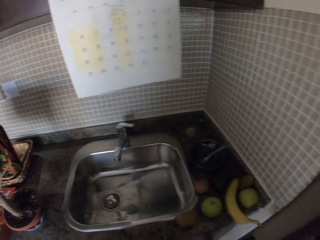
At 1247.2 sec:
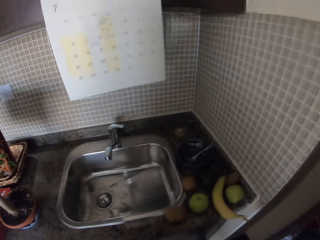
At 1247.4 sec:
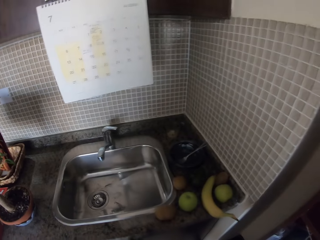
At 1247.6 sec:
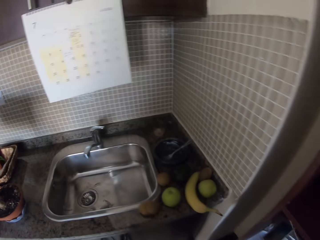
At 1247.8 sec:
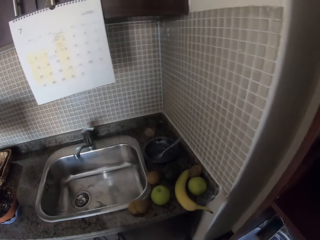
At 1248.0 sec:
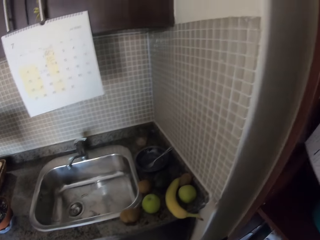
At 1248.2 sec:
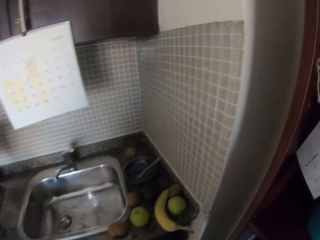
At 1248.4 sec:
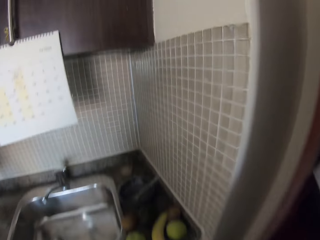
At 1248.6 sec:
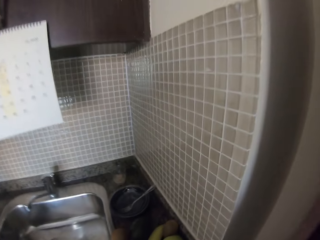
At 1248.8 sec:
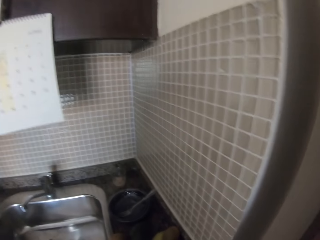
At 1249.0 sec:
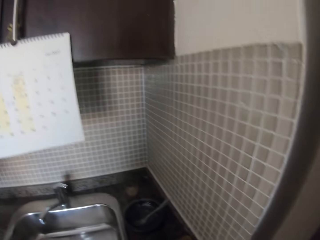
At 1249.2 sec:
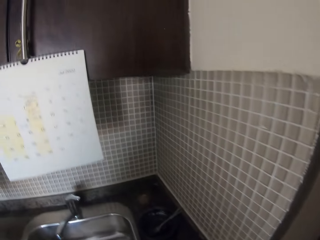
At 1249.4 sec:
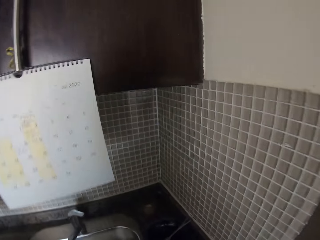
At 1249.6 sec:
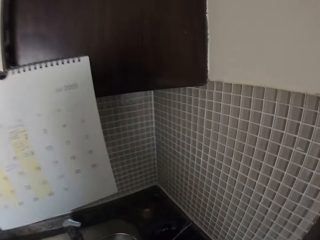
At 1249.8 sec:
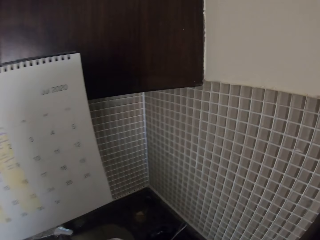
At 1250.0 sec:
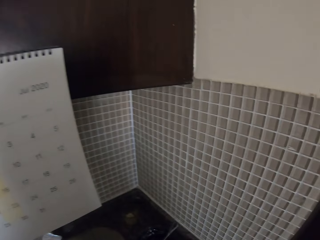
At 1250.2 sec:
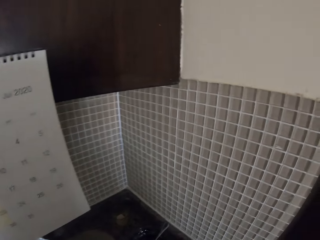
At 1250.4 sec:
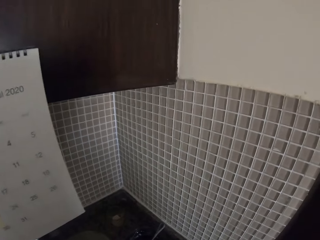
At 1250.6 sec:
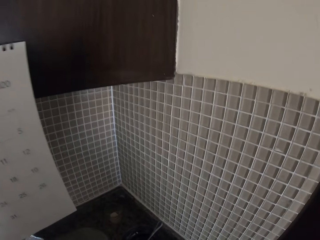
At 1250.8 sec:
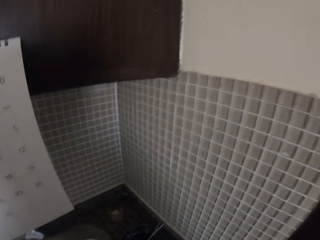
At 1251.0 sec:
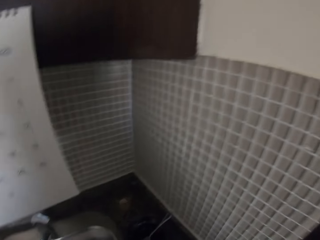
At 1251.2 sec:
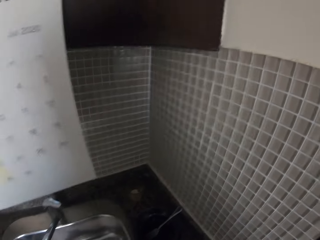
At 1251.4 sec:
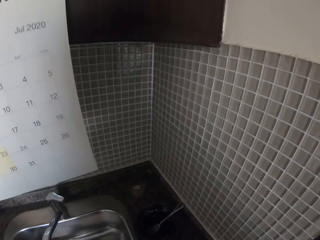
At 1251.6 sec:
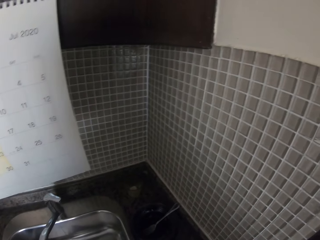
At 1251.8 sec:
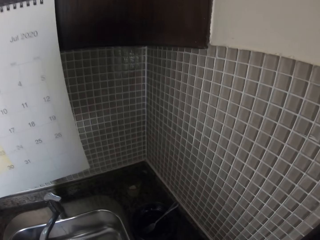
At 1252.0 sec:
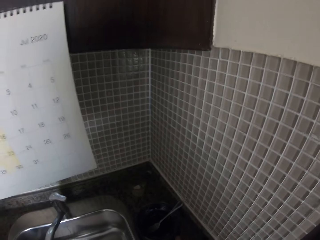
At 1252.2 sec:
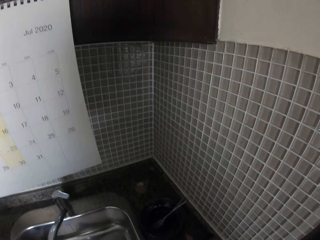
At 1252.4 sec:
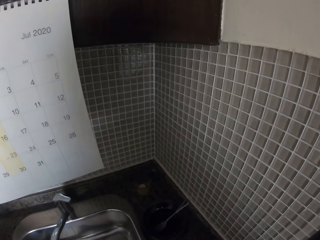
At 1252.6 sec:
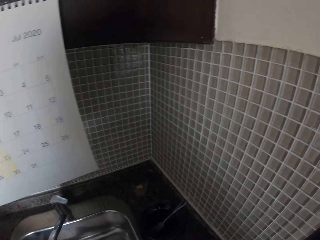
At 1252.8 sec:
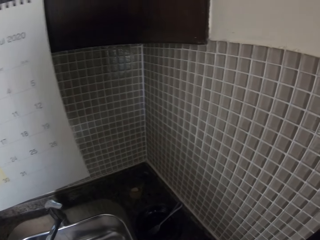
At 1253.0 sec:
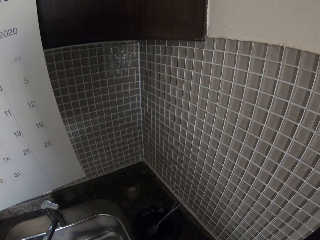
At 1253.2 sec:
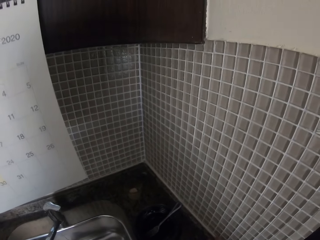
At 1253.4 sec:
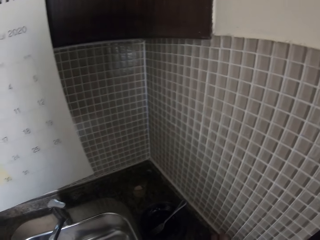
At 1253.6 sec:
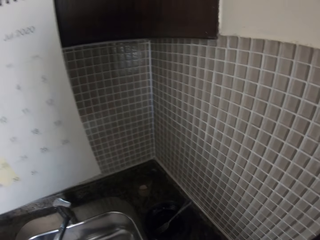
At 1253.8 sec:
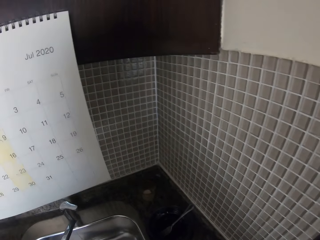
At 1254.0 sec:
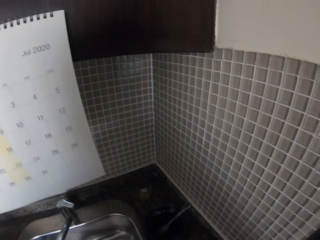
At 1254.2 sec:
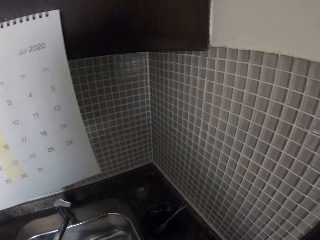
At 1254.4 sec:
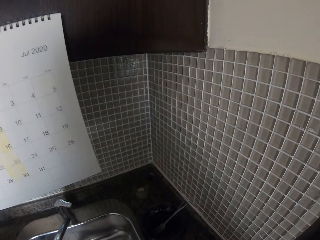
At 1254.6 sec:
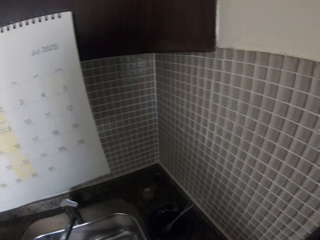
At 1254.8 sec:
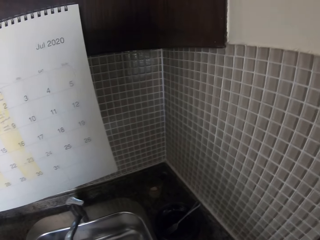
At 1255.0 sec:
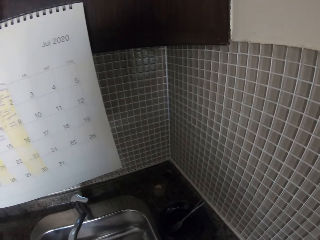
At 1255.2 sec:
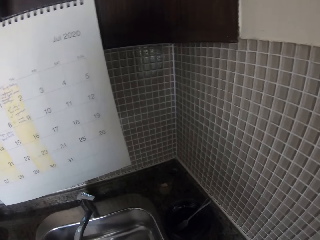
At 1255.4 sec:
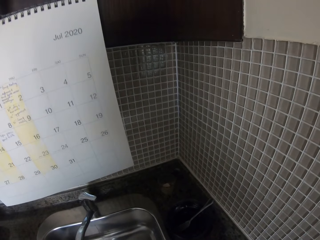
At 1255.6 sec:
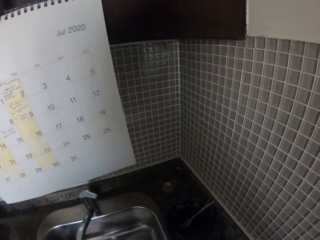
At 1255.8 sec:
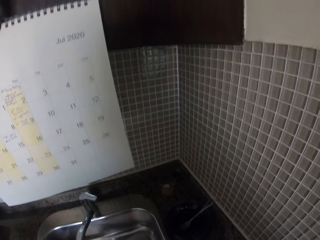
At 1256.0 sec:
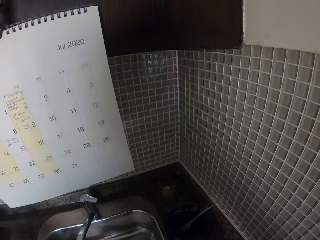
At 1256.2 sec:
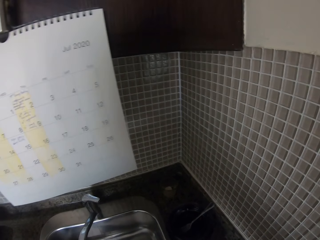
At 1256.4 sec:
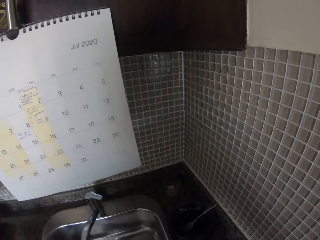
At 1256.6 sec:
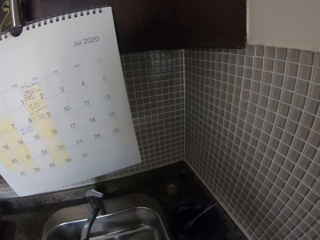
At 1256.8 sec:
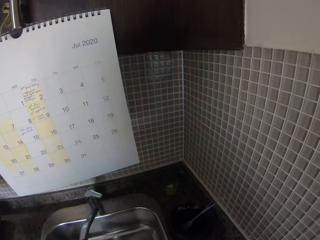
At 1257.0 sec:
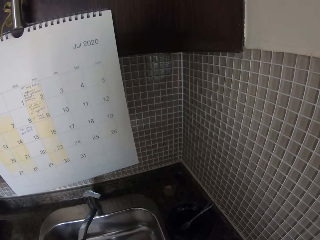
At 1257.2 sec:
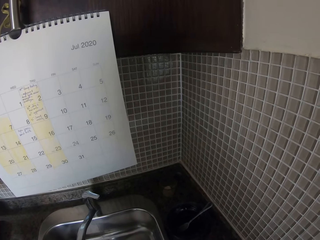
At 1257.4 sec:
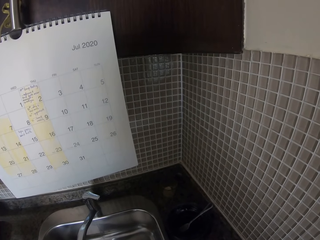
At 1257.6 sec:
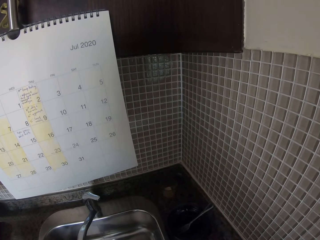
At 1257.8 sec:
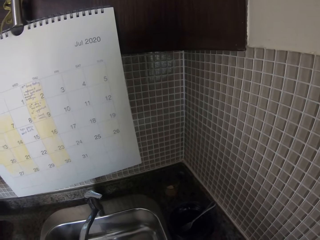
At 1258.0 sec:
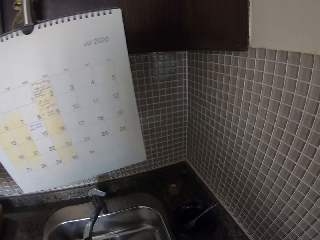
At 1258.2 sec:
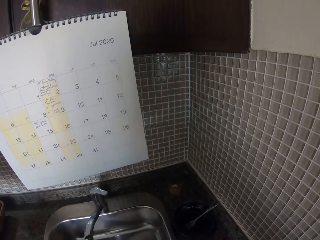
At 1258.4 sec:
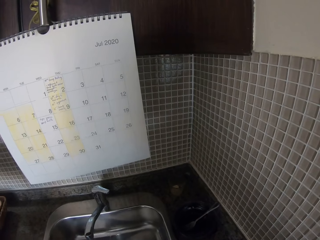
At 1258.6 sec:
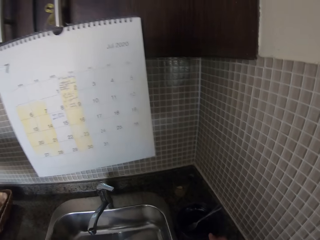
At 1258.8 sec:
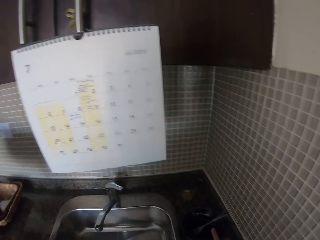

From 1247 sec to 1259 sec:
The camera wearer places the pear beside the sink. They look at the sink wall.

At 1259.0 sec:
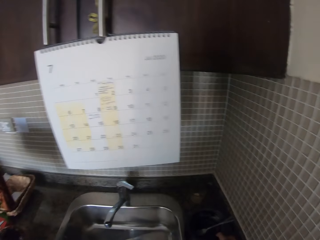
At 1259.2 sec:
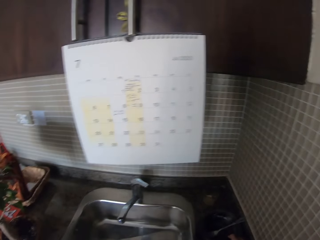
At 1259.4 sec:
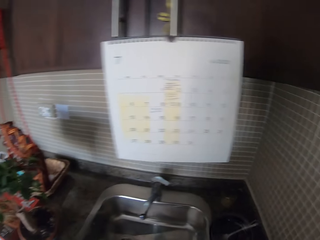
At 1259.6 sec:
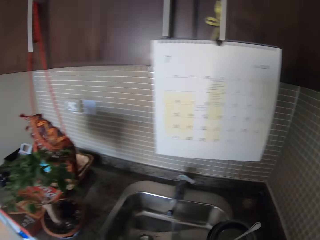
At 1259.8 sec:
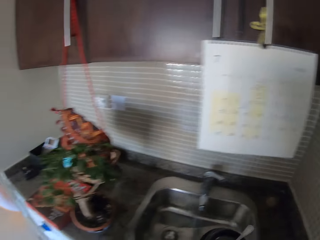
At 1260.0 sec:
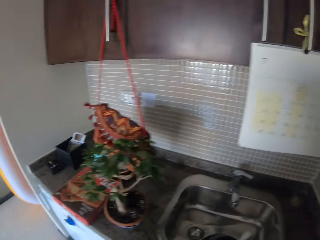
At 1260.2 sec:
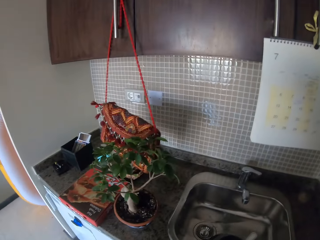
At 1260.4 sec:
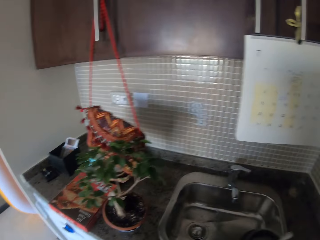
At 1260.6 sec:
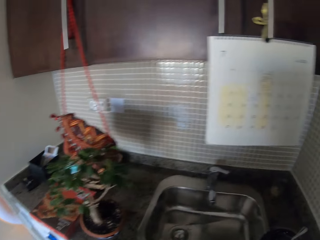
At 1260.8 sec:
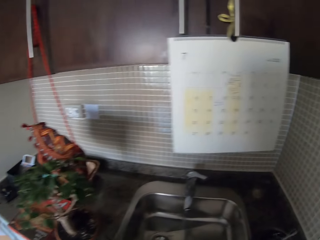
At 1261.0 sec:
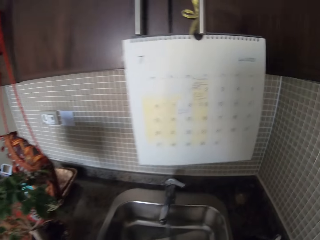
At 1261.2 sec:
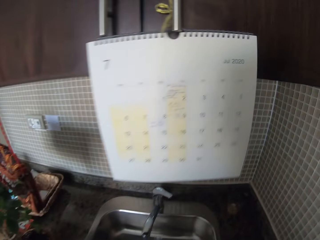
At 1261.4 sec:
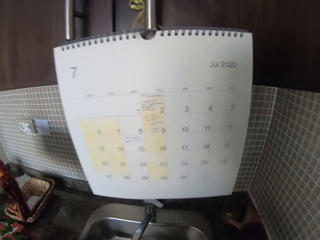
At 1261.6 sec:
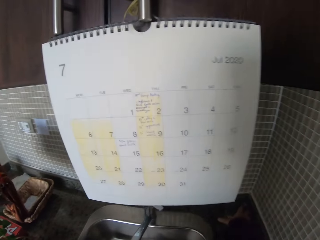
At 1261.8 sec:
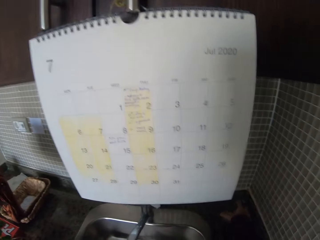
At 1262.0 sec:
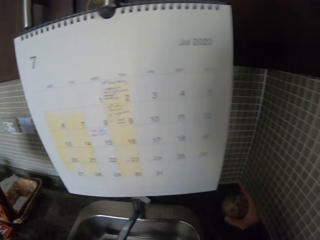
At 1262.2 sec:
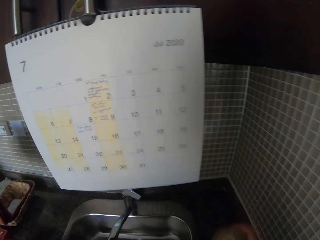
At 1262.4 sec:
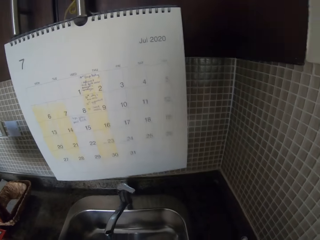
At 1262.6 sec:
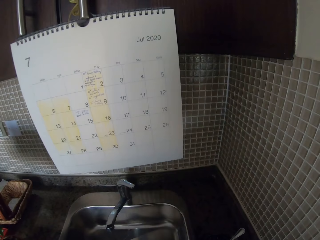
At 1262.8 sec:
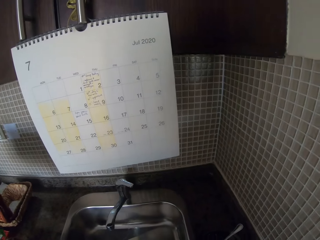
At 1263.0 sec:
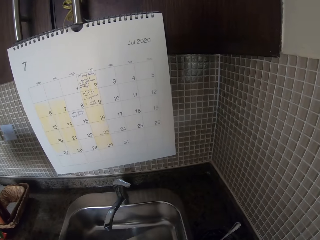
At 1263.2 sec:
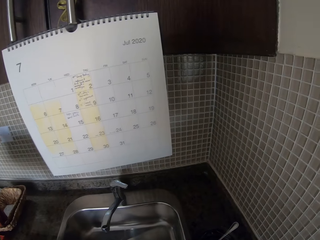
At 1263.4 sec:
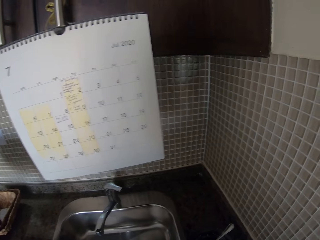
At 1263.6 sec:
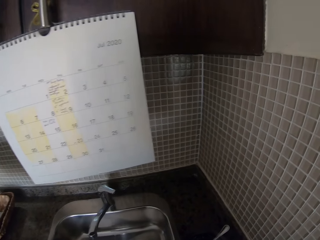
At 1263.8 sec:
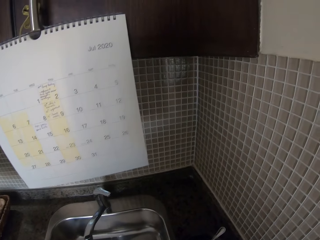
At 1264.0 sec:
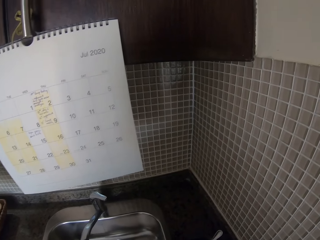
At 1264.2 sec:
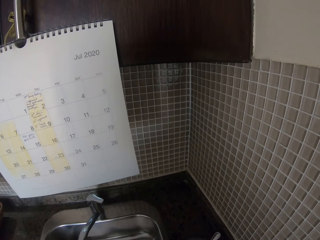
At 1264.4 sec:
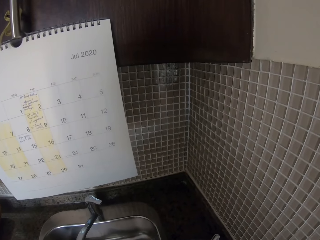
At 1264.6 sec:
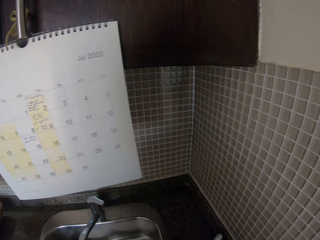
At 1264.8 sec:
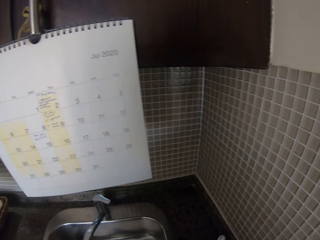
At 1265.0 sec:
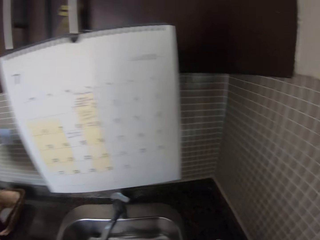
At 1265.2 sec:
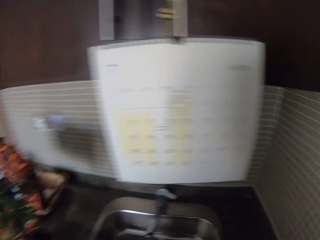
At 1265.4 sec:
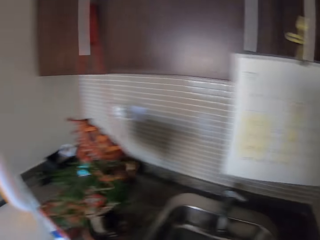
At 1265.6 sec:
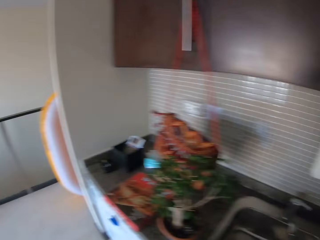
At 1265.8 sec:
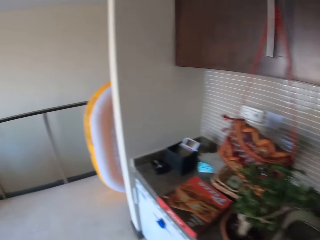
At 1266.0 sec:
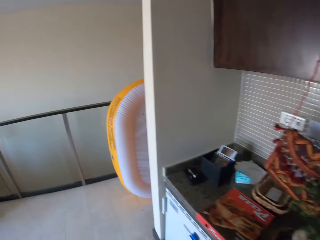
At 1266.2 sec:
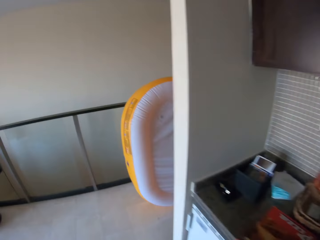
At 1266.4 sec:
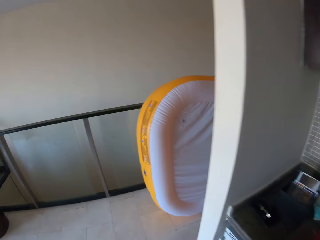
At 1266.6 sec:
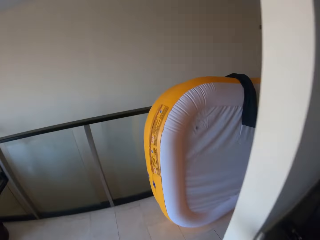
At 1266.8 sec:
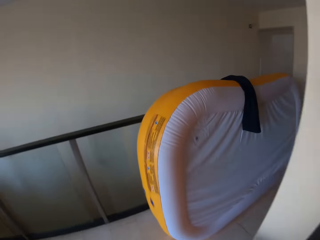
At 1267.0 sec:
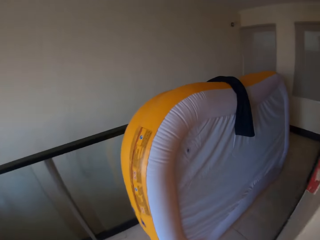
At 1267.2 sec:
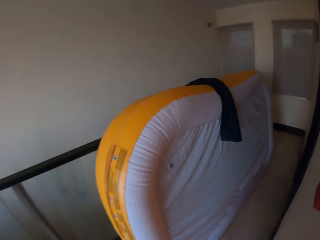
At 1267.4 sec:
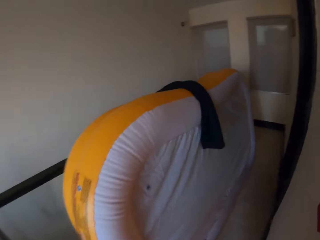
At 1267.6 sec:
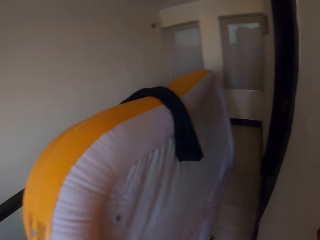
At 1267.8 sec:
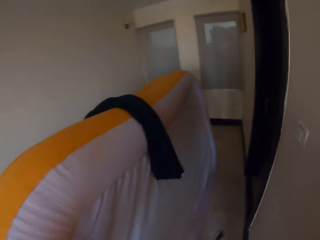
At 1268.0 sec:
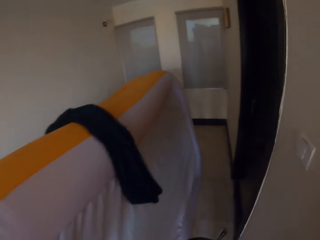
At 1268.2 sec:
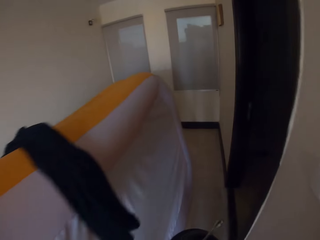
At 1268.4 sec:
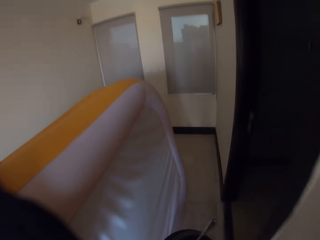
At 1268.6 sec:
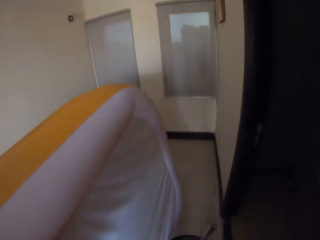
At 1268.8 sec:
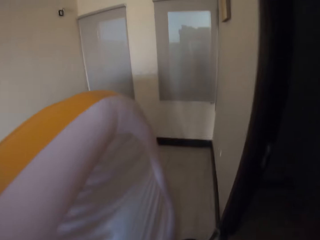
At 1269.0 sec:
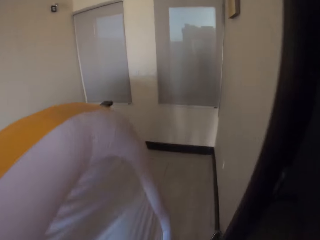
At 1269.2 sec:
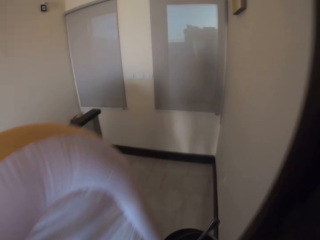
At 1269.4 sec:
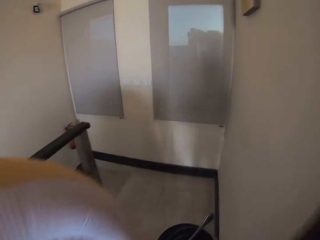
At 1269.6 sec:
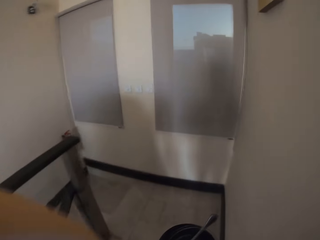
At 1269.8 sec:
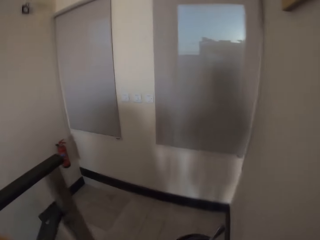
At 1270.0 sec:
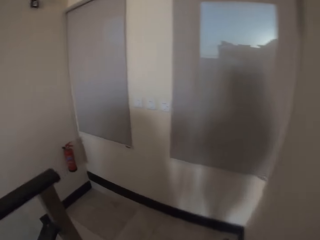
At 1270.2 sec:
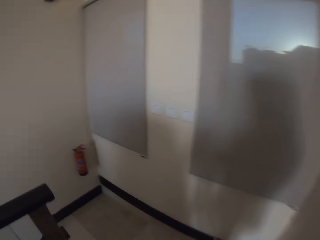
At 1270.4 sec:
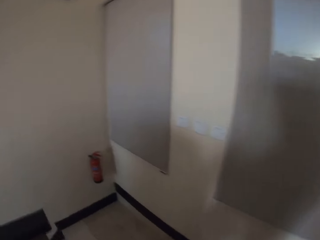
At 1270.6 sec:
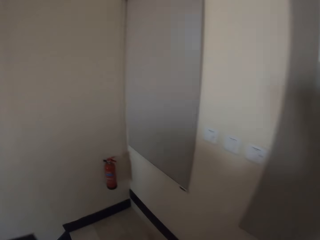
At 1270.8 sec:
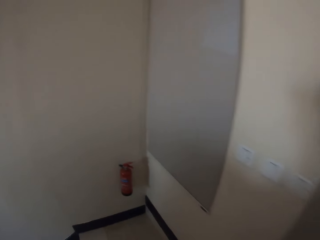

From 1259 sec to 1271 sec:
The camera wearer picks a fruit from the sink. They pick a plate beside the sink. They walk out of the room. They walk on the corridor.
